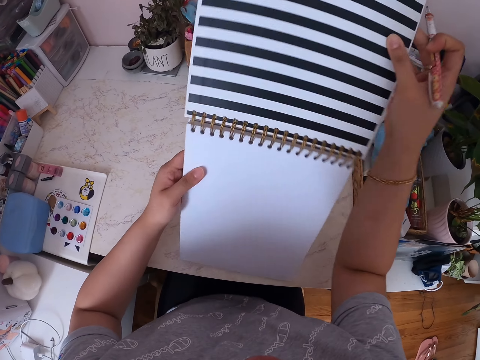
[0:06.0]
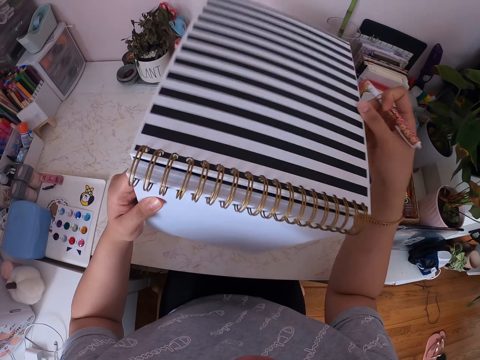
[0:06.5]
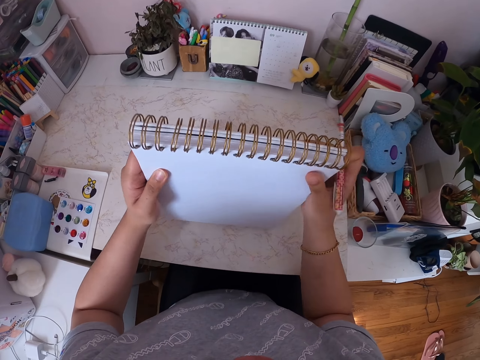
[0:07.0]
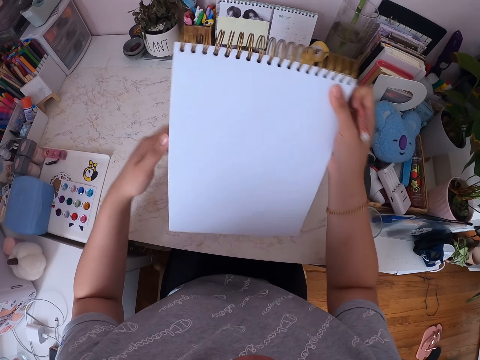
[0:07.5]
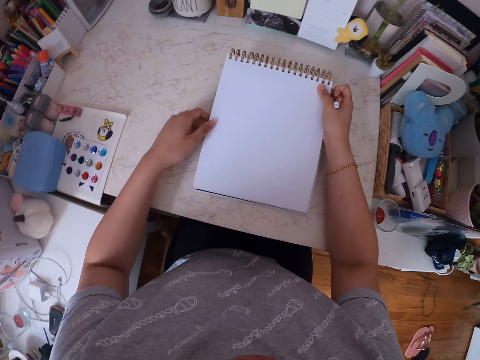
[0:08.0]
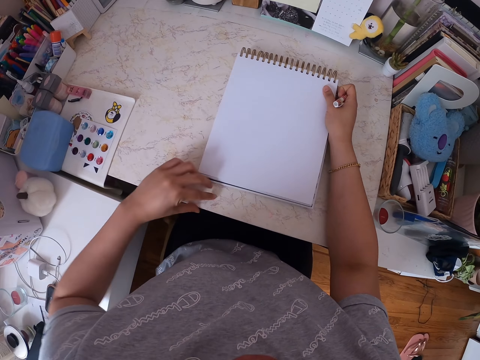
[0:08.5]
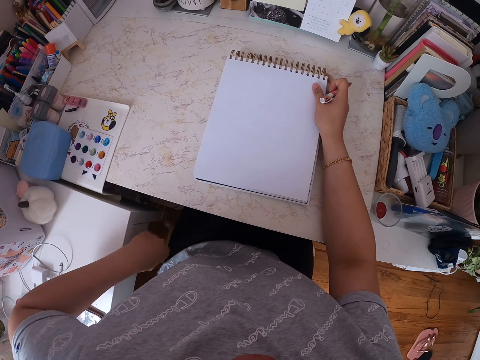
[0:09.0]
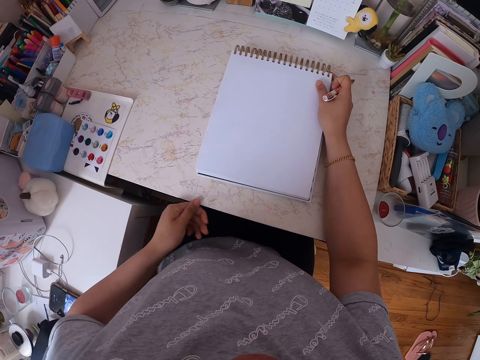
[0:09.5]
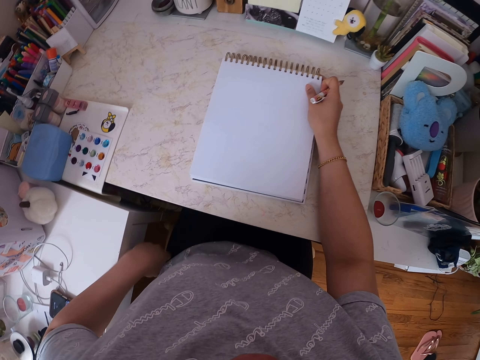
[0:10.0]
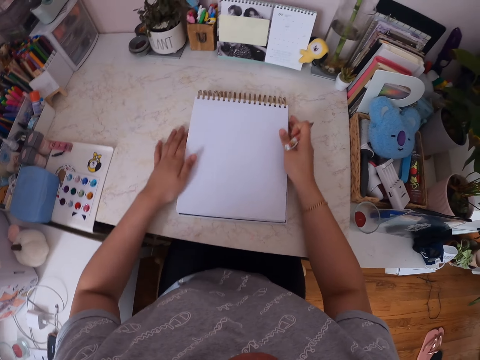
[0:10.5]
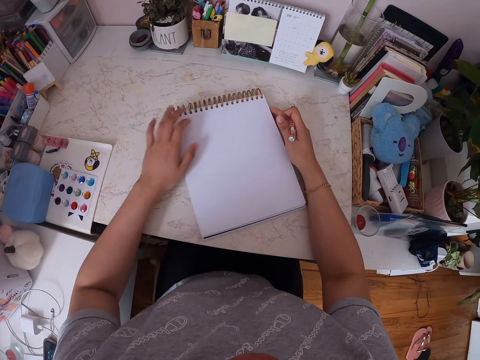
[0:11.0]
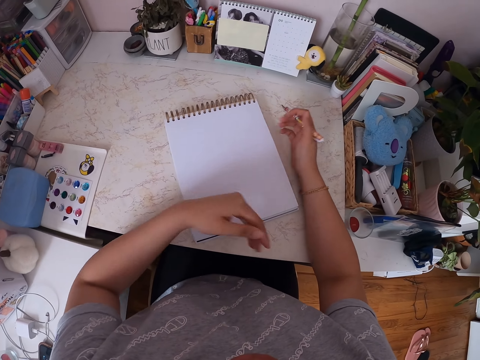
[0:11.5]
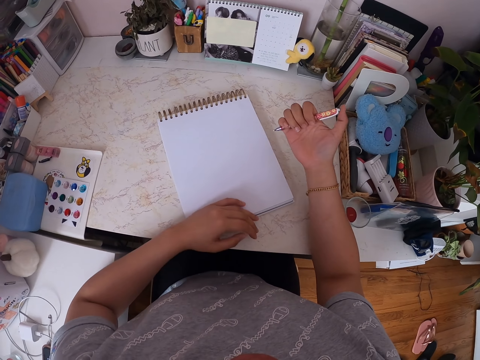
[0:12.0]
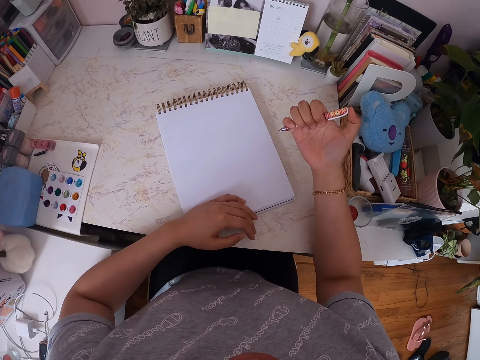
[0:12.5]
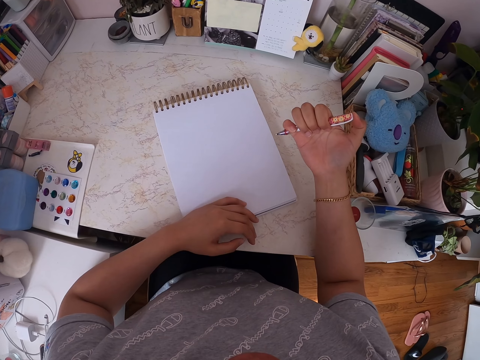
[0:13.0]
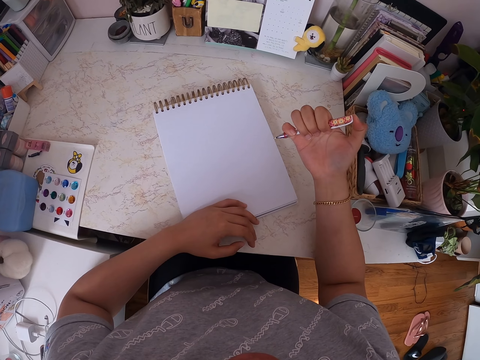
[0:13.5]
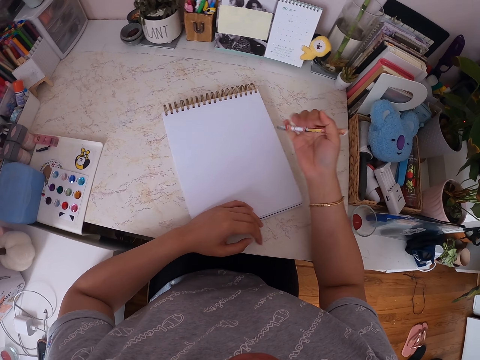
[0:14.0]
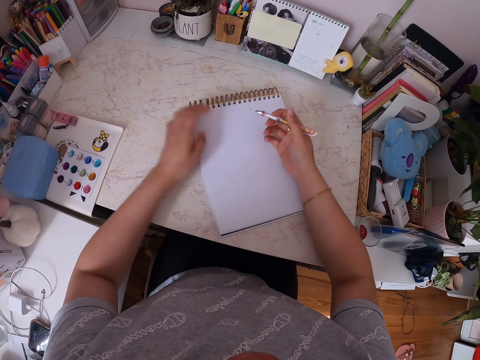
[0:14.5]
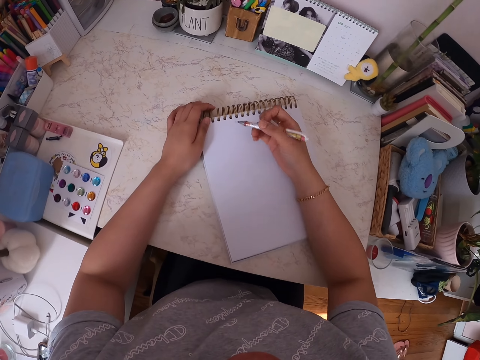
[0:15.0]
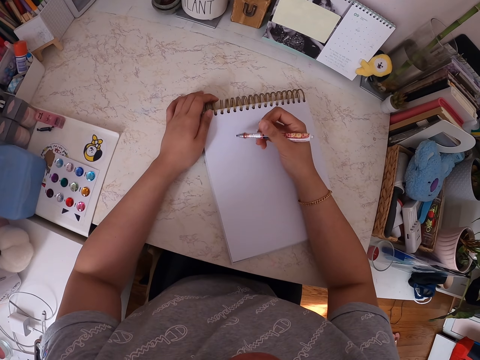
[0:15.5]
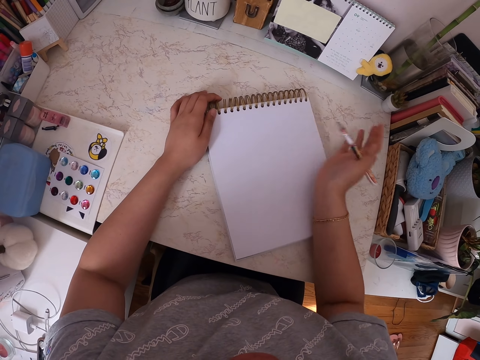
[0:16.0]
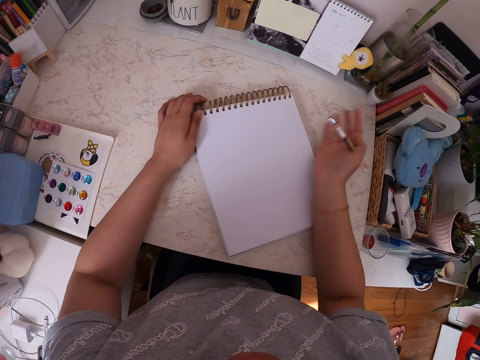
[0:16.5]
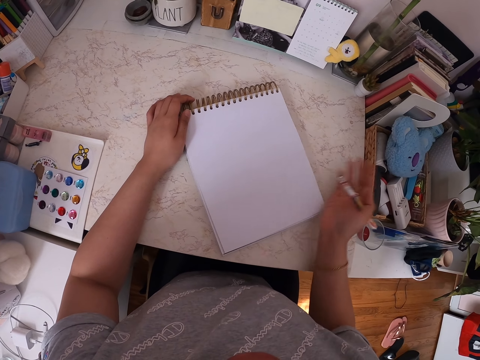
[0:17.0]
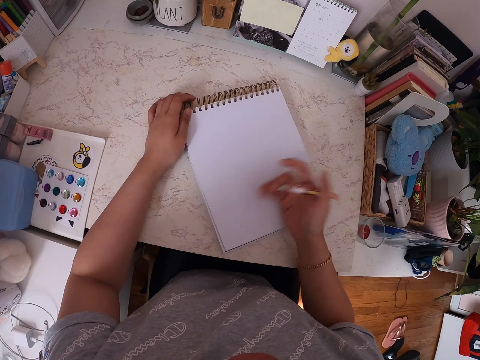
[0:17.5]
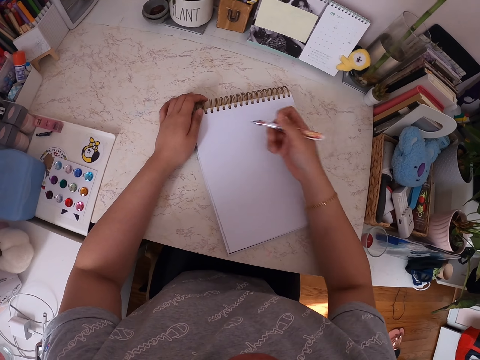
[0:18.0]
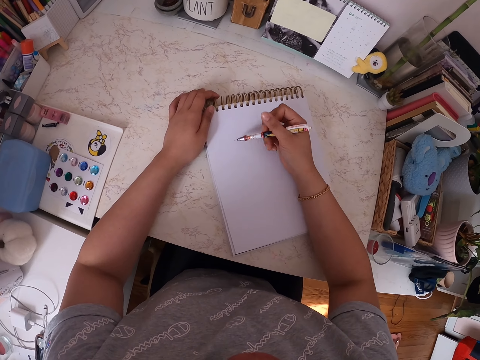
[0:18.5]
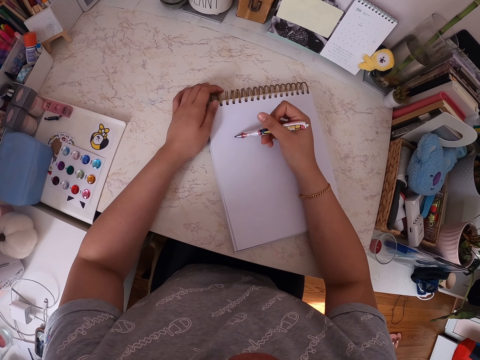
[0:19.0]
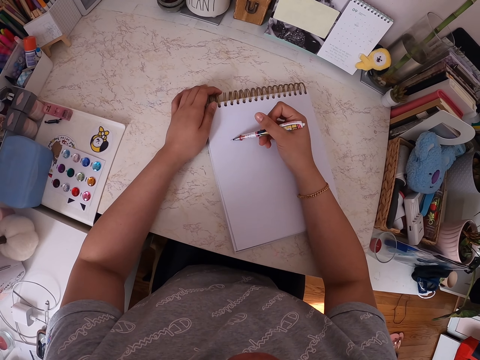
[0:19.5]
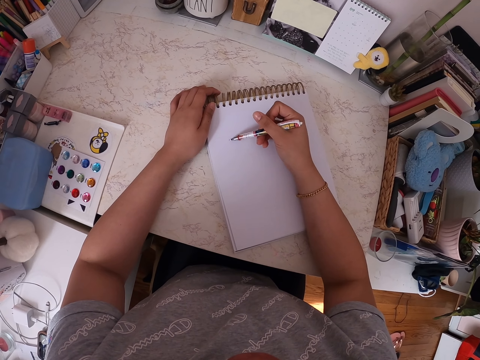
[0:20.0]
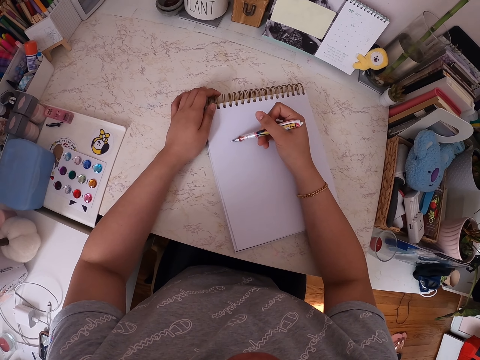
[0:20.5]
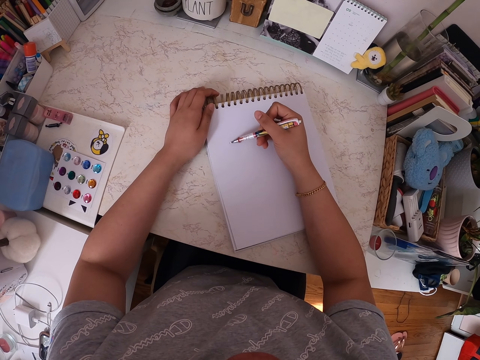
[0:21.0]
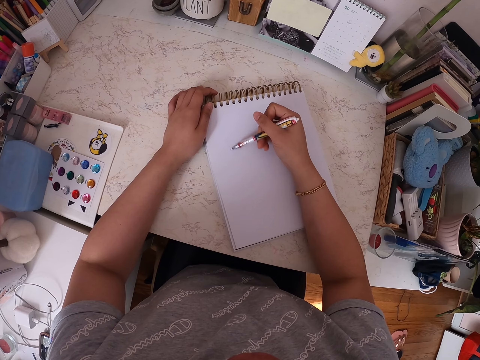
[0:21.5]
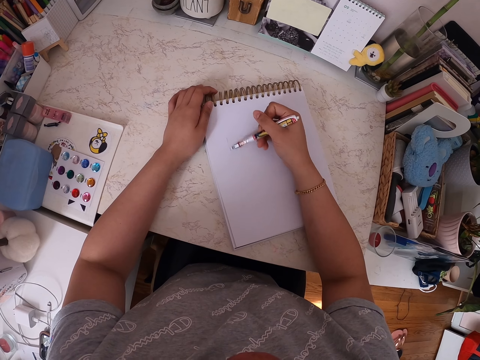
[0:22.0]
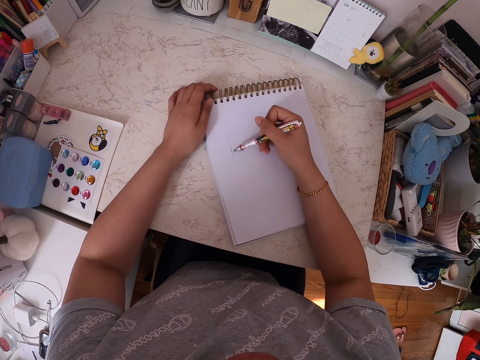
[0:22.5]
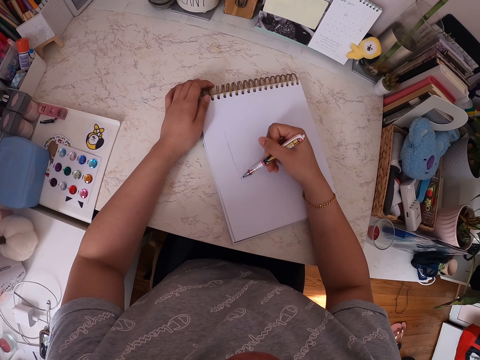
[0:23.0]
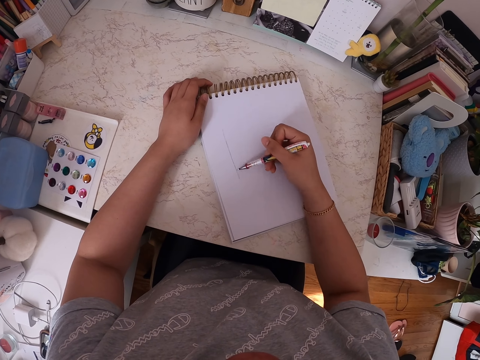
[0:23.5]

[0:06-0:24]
The camera wearer opens the drawing book. He folds the cover of the notebook and puts the notebook on the table. He removes something from the table with his left hand. He positions the notebook. He wipes the drawing book with his left hand. He presses the drawing pen with his left hand. He wipes the drawing book with his right hand. He starts making a drawing. He makes a drawing on the book with a pen.

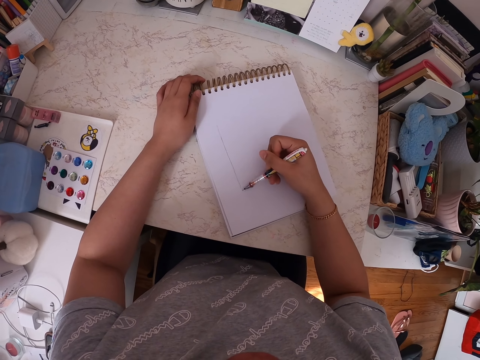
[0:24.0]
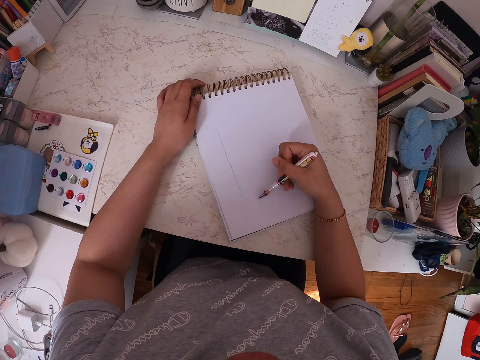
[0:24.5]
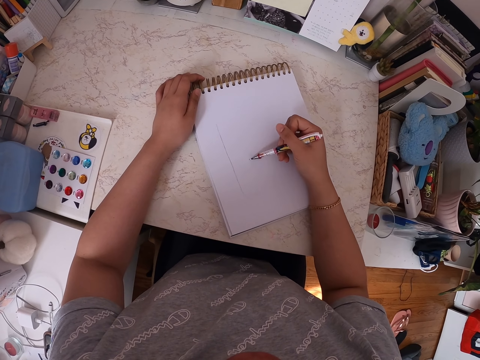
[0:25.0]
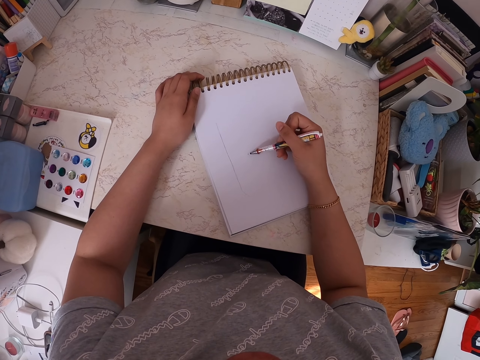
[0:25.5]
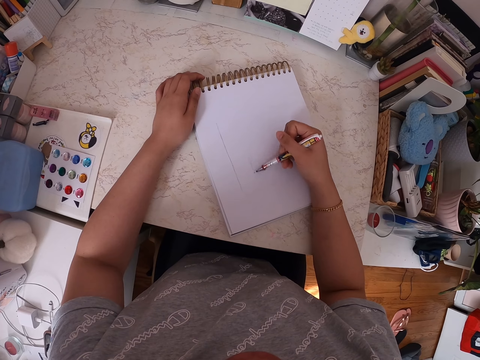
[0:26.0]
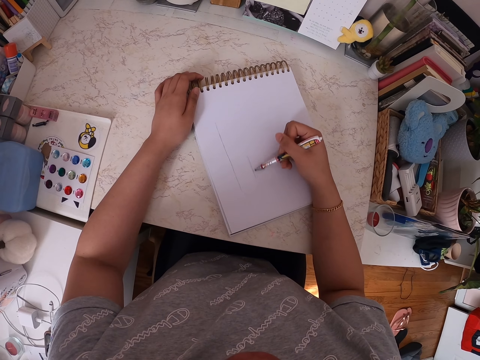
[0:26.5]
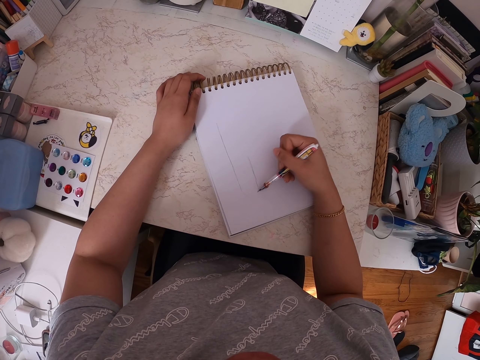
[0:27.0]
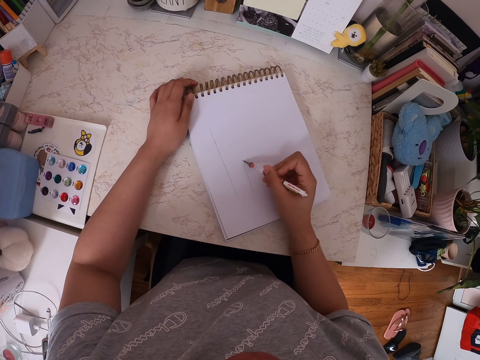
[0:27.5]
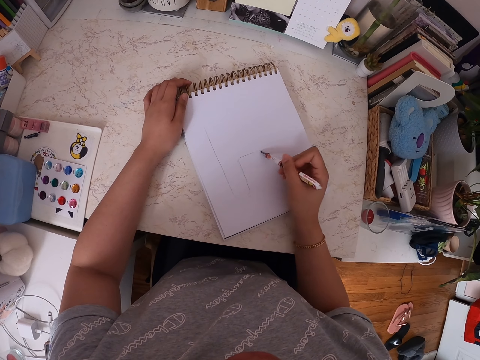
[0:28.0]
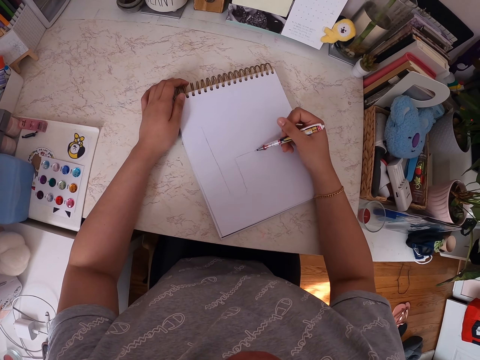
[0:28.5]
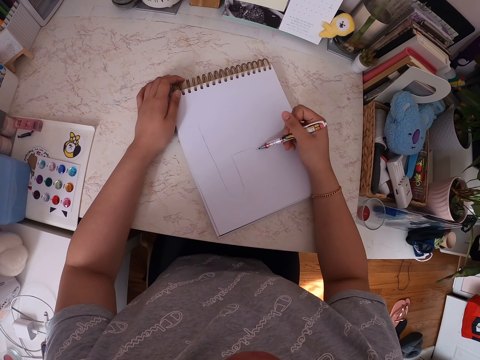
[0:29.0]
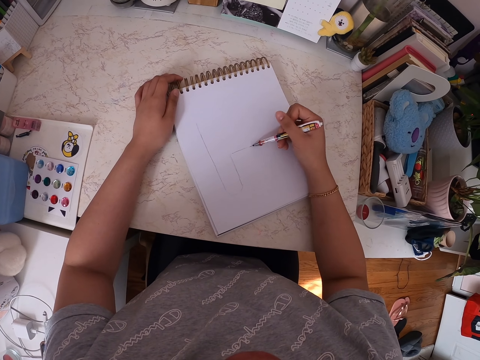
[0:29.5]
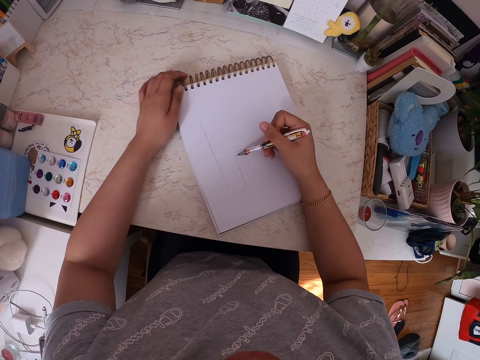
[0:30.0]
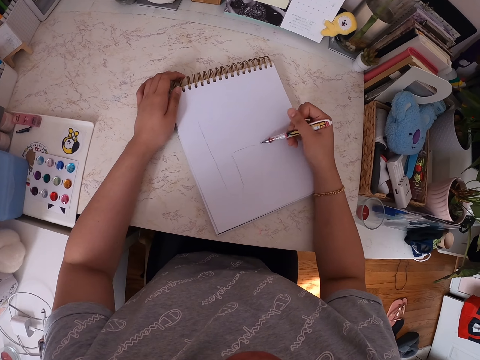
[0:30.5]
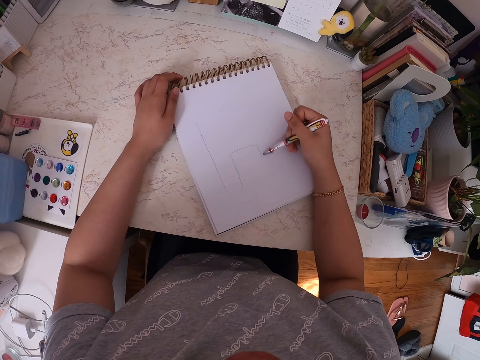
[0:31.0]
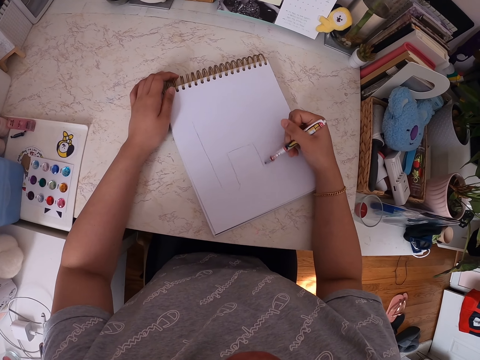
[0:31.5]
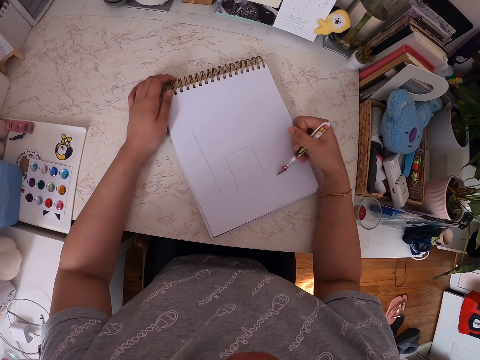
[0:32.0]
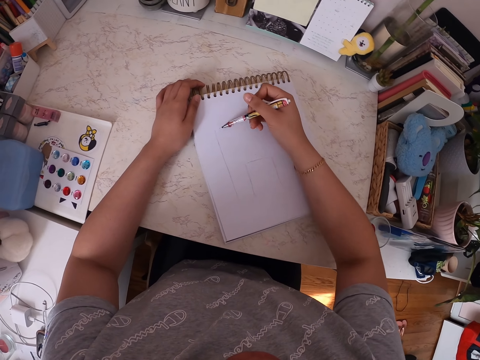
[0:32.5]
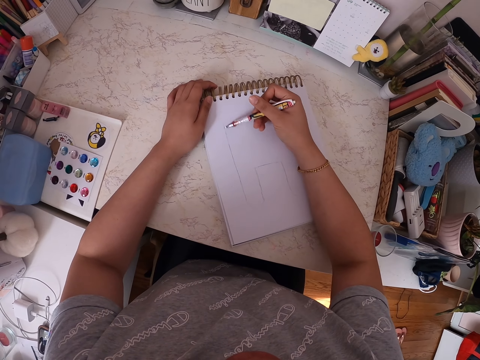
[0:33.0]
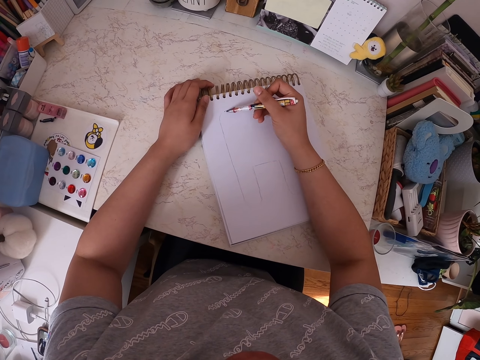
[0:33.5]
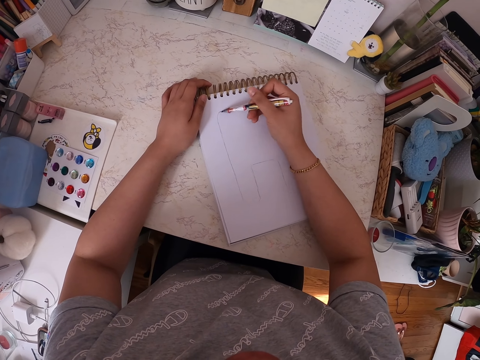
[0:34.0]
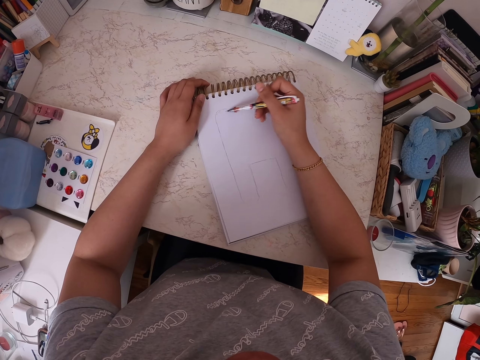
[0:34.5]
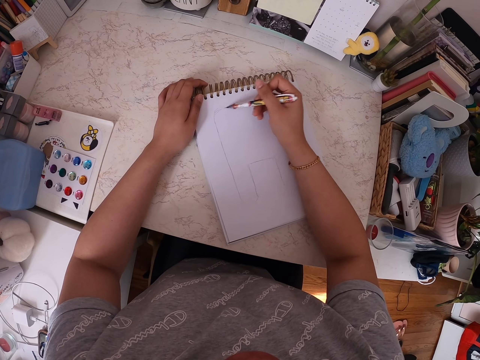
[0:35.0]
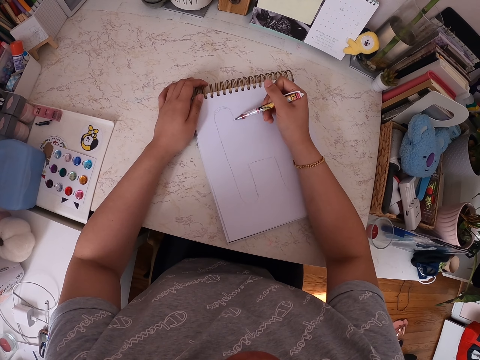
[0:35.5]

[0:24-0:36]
The camera wearer moves his hand. He makes a drawing on the book with a pen. He moves his hand. He makes a drawing on the book with the pen.
